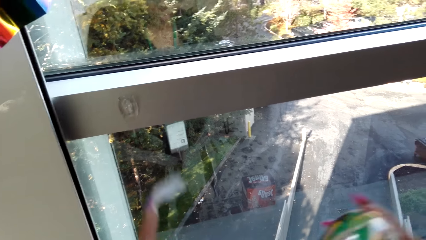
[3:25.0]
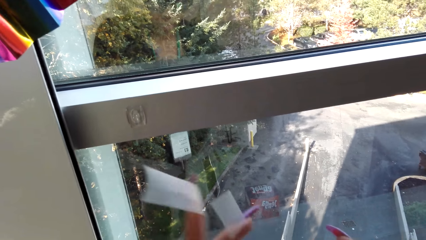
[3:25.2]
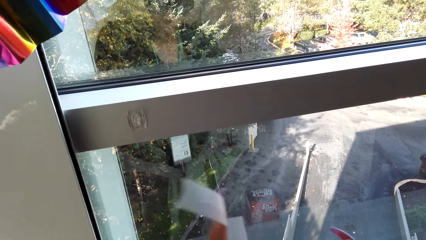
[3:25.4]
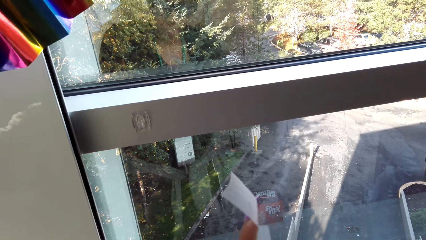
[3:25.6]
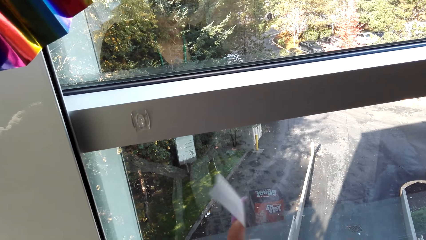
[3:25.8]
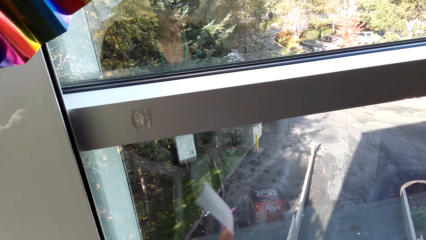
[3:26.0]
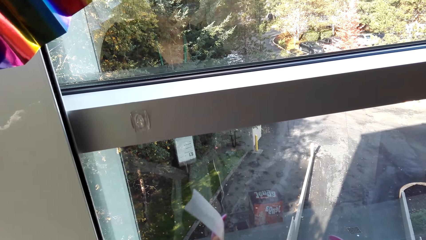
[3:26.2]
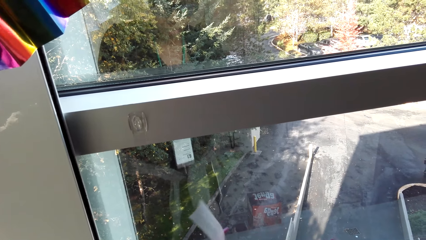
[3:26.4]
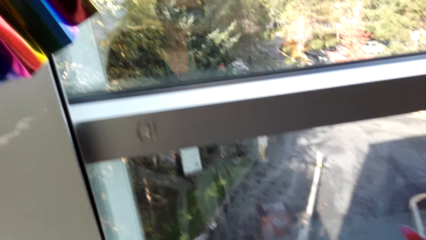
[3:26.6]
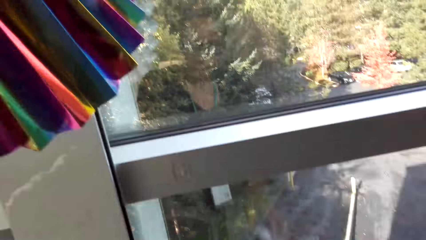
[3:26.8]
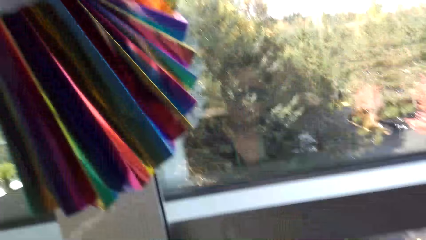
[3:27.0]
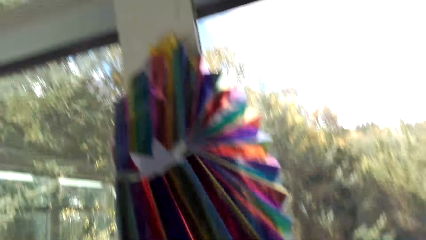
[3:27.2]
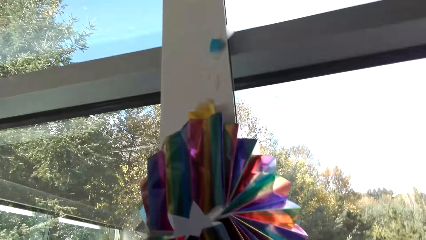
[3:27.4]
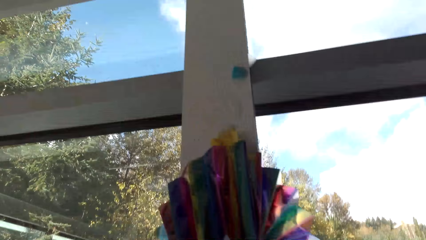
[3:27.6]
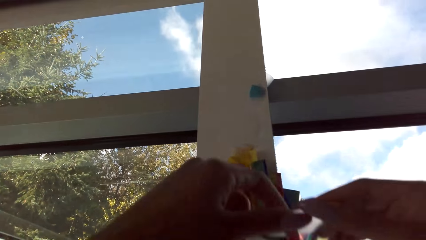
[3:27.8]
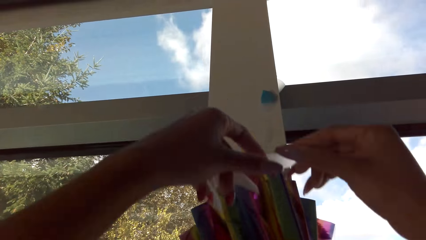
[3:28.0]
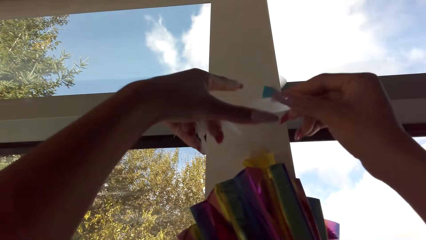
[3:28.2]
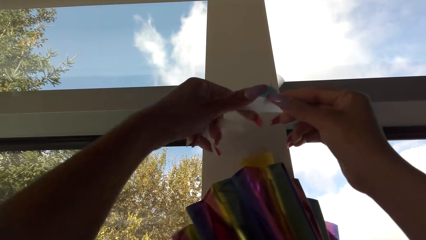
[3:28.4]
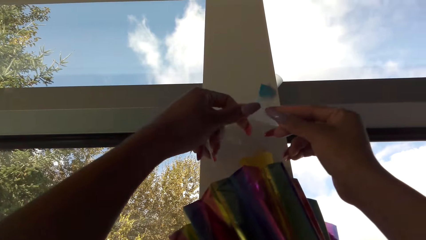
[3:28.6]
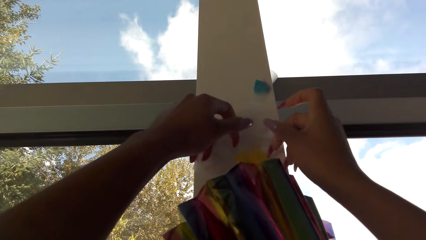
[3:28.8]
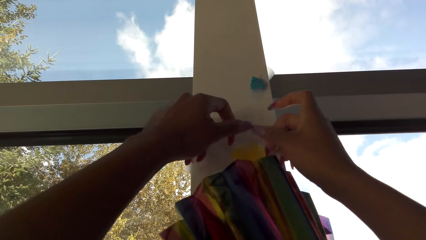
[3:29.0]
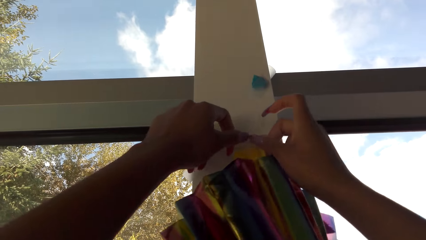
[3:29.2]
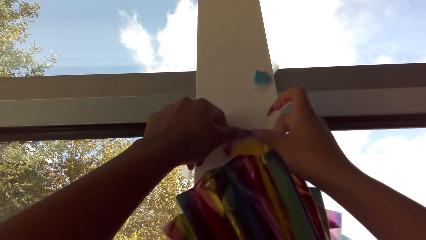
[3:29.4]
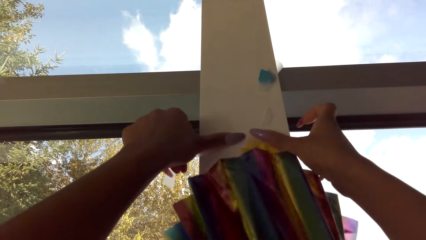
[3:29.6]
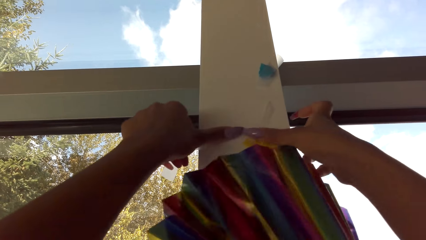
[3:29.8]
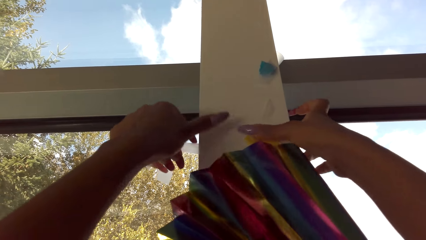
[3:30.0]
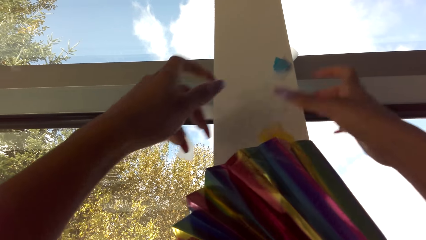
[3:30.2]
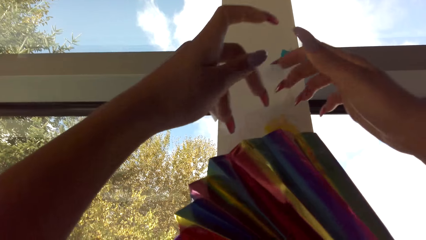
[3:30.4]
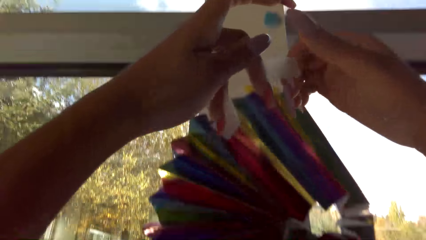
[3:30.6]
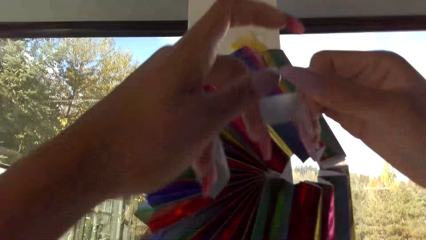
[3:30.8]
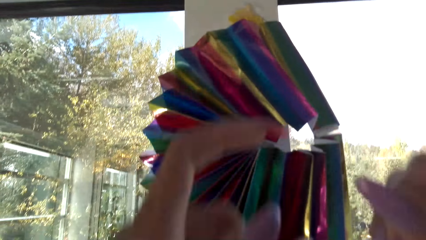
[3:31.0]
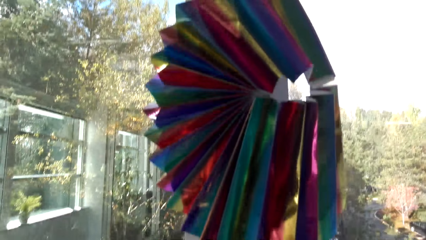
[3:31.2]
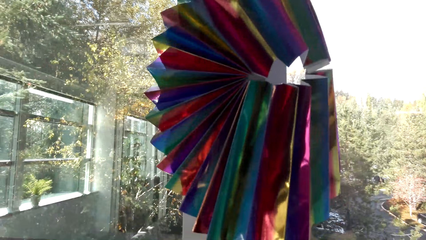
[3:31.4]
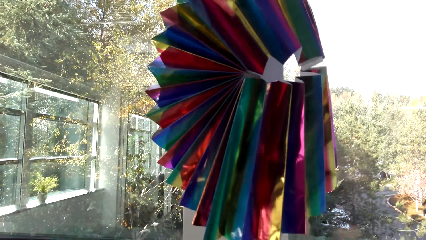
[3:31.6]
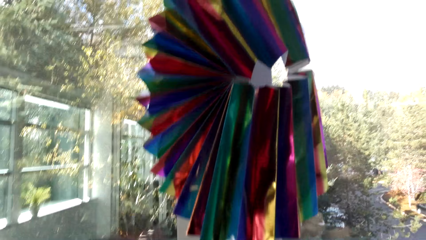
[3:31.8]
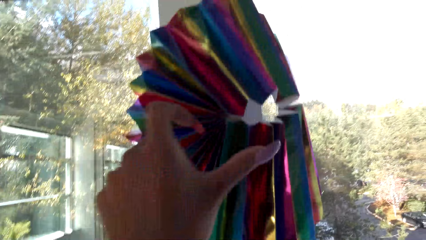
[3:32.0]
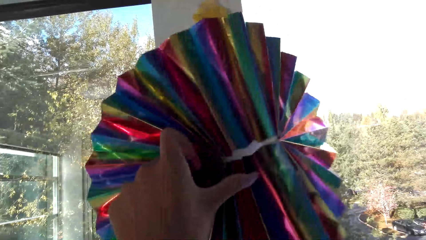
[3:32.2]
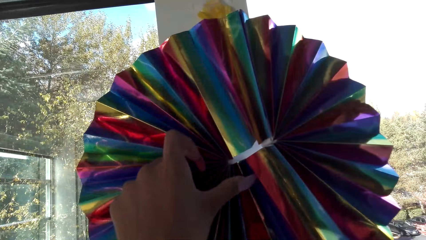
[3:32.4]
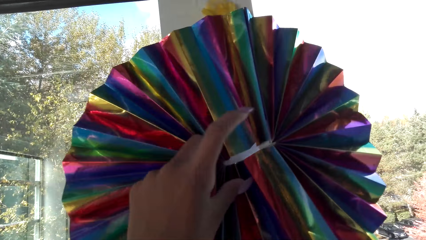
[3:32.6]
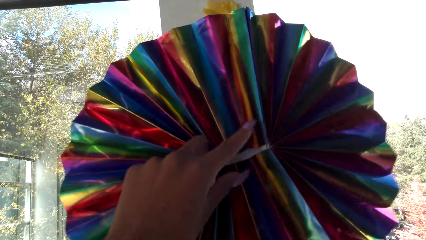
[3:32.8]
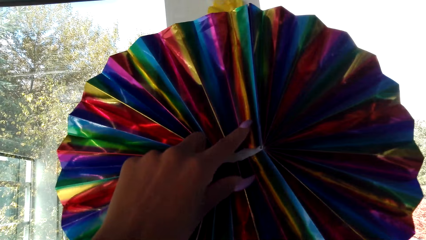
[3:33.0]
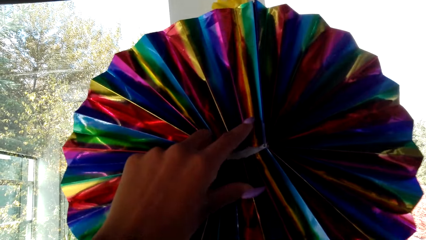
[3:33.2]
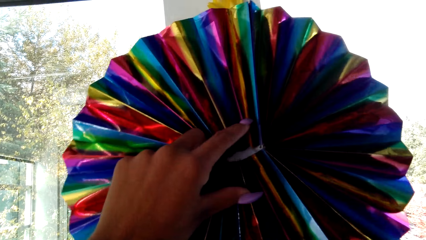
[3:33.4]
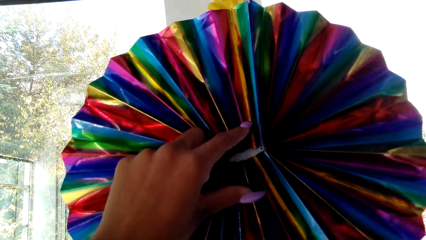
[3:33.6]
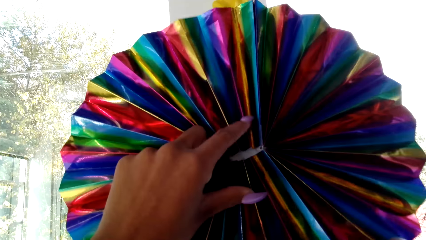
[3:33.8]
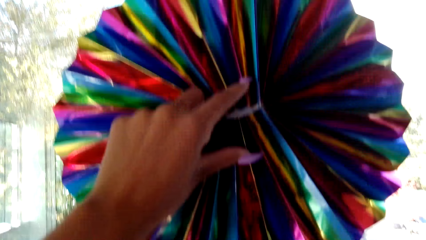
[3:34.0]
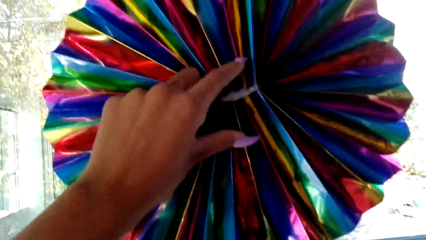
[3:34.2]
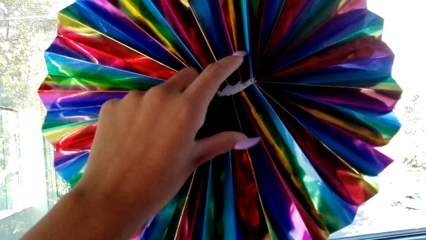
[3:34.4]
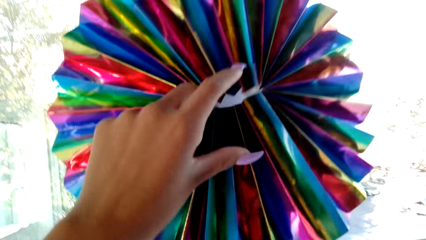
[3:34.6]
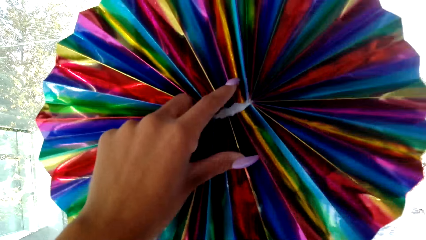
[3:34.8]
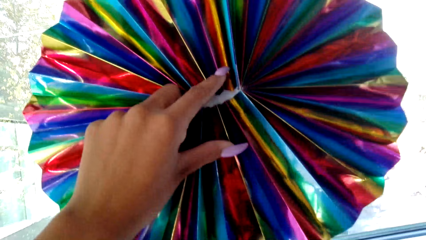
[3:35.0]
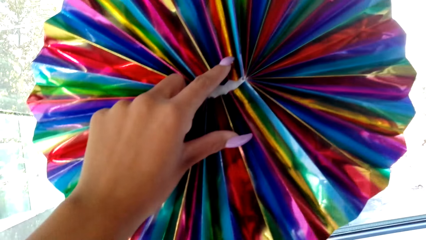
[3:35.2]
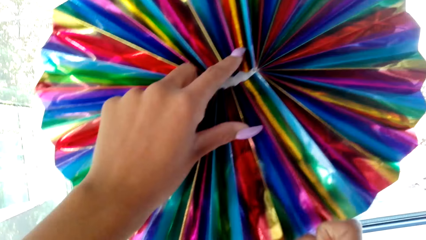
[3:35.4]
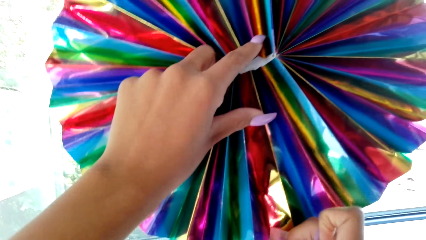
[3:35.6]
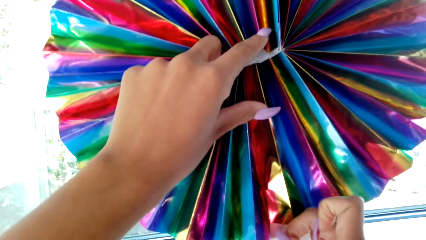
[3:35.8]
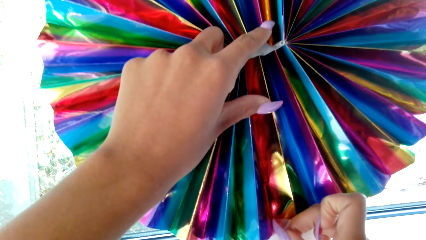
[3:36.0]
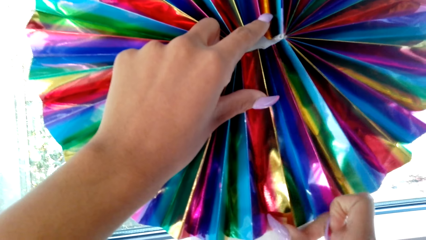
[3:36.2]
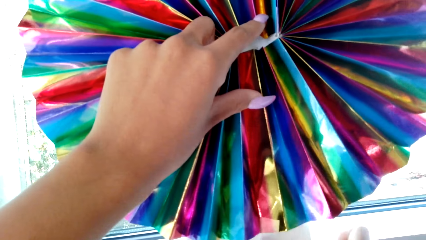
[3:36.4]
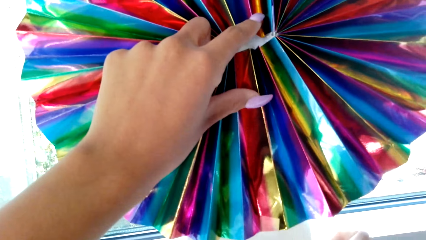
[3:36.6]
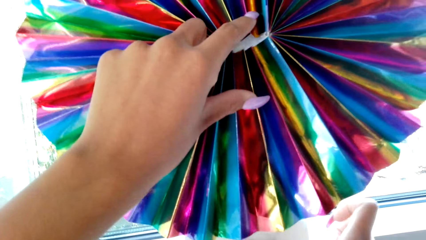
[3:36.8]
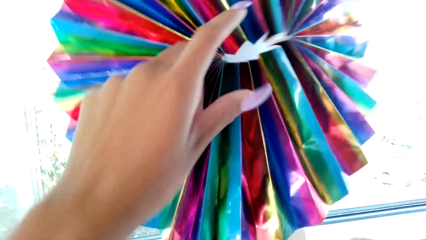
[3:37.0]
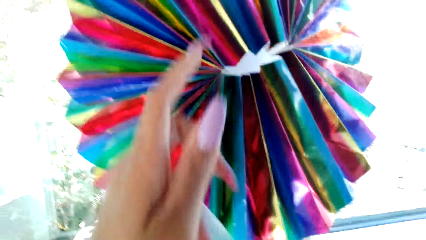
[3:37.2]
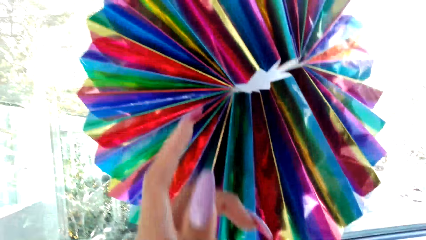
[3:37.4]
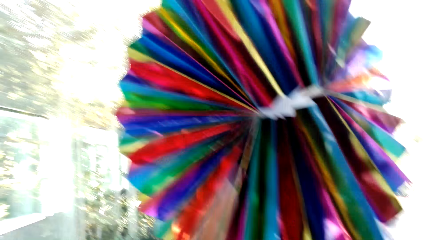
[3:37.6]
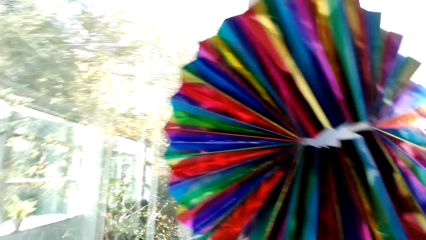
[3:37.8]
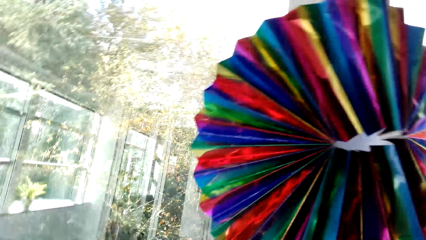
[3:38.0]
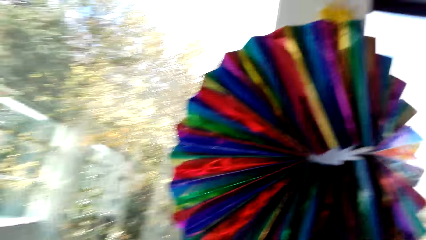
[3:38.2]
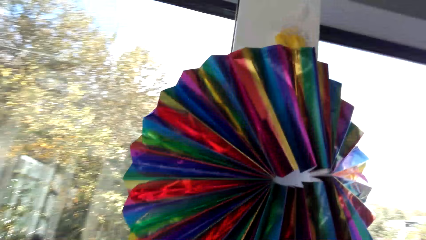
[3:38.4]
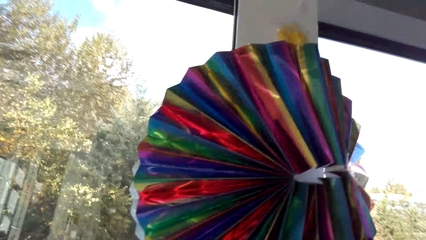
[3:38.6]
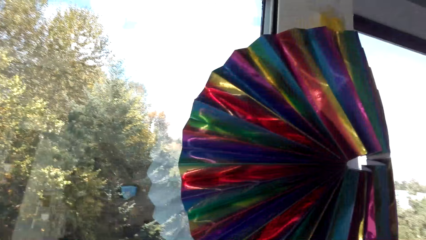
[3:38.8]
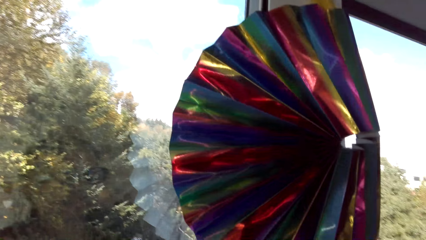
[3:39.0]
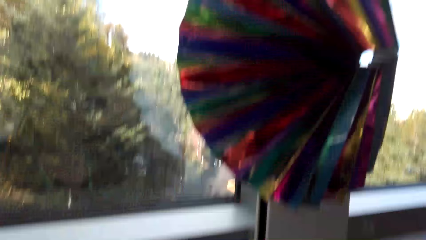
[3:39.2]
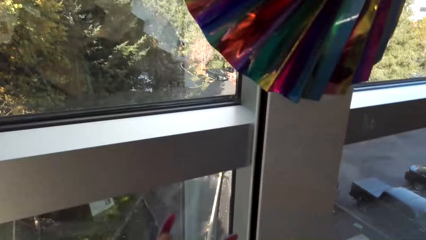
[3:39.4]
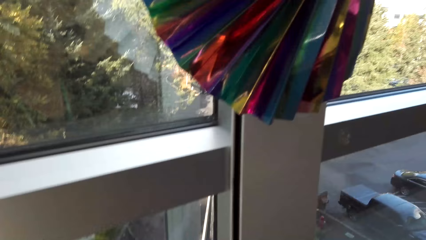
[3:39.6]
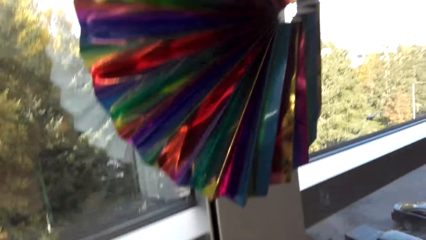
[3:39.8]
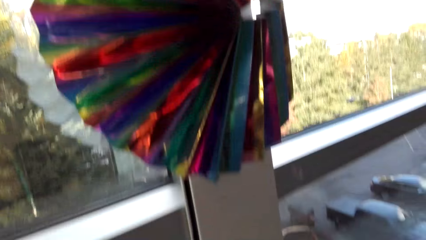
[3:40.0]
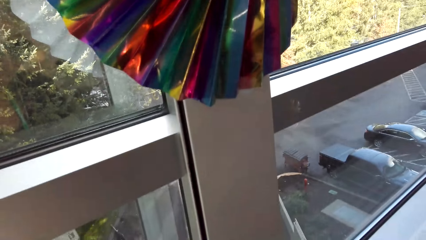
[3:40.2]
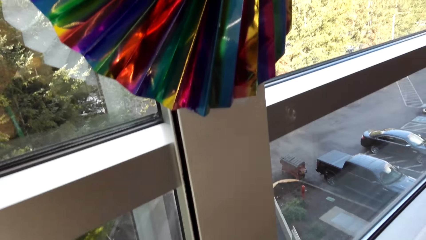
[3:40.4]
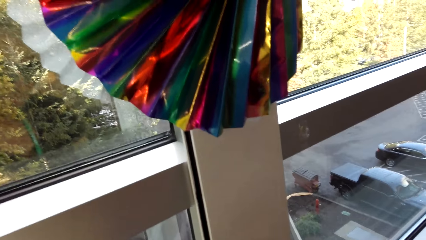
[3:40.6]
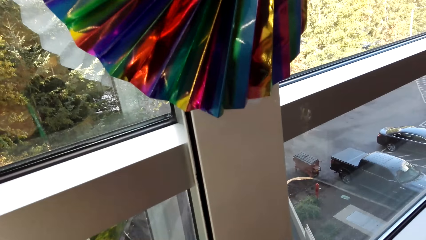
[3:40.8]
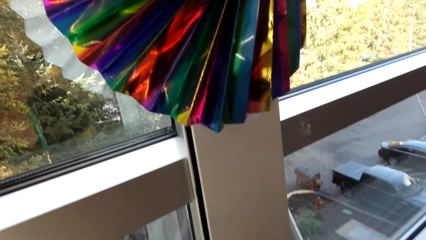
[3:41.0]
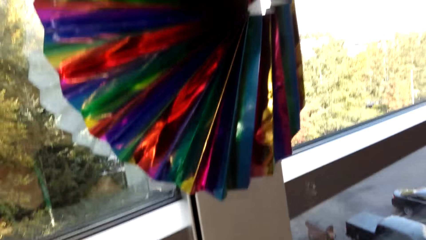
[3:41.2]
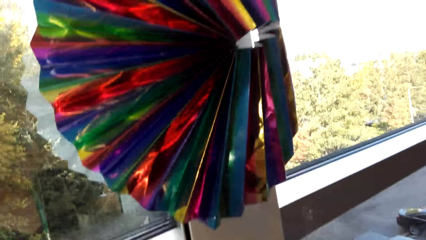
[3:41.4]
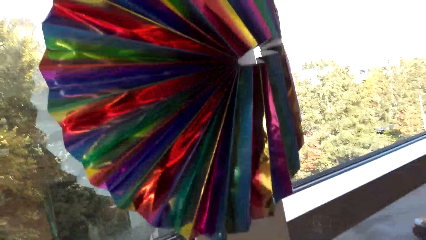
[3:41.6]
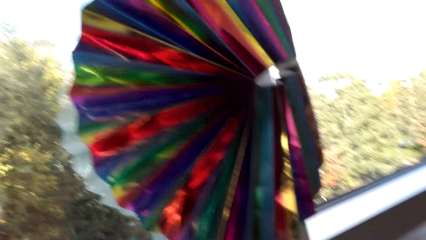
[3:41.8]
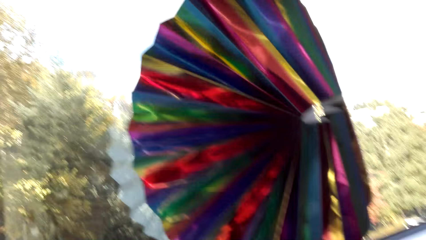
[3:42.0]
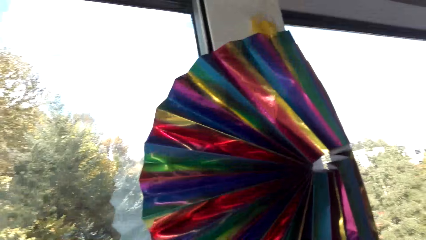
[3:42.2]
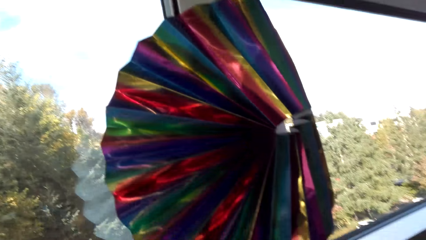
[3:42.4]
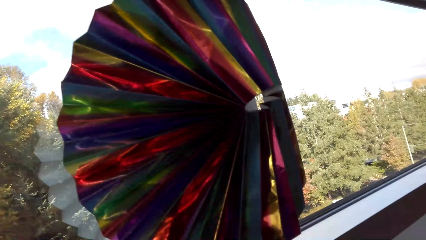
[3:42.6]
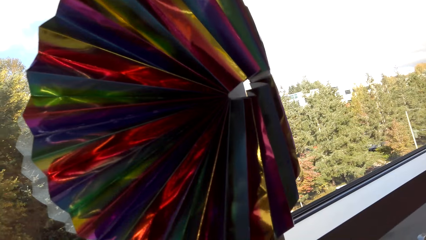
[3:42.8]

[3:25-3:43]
The camera wearer sticks the masking tape on the decoration. They hold the decoration. They stick the masking tape on the decoration.
